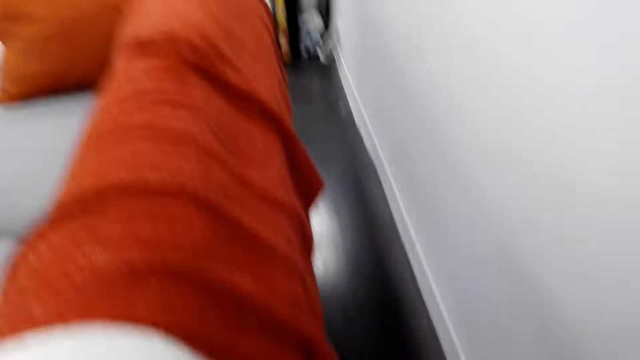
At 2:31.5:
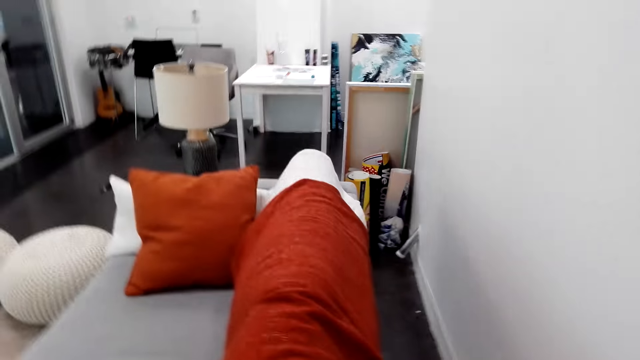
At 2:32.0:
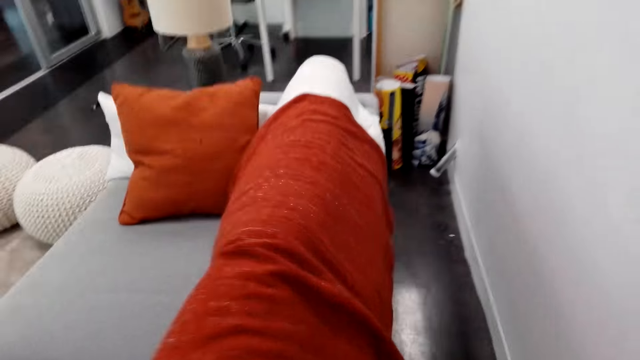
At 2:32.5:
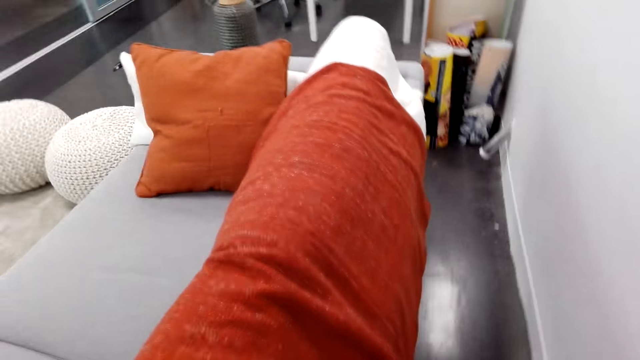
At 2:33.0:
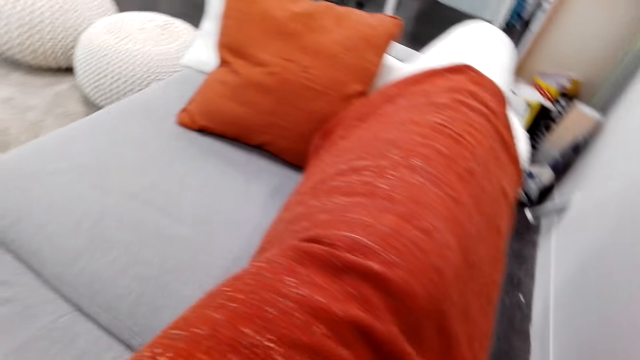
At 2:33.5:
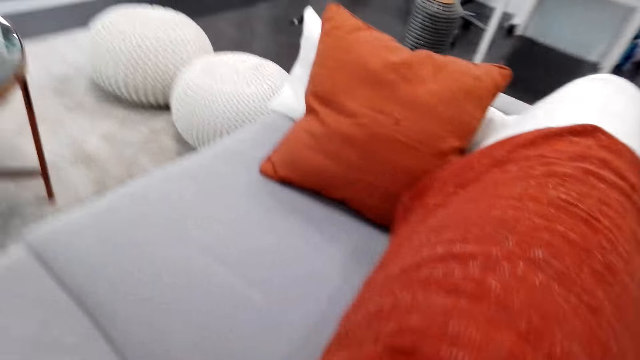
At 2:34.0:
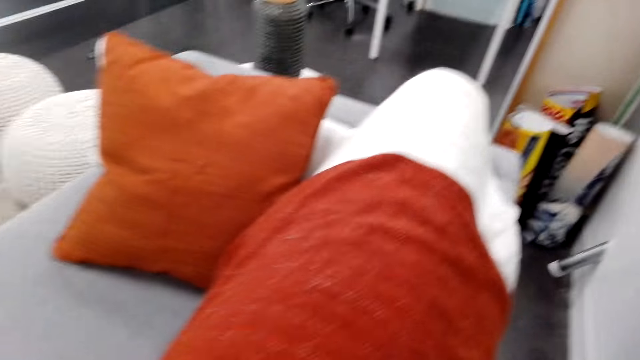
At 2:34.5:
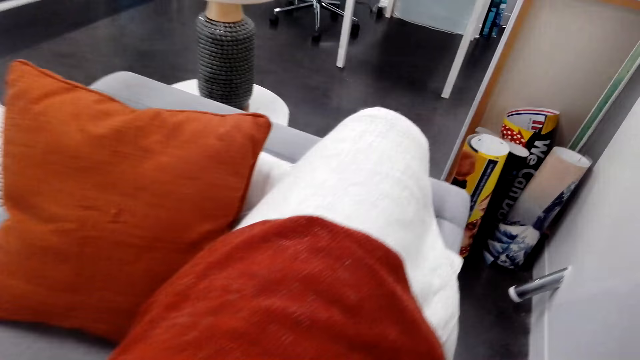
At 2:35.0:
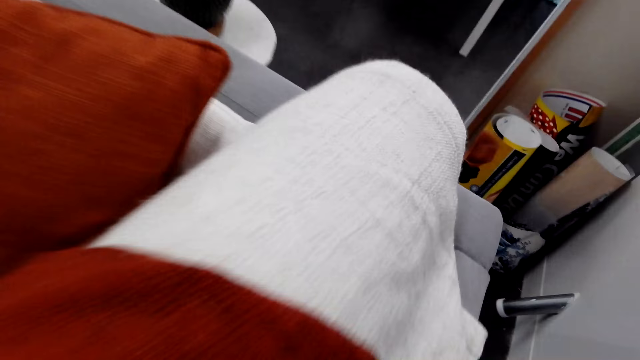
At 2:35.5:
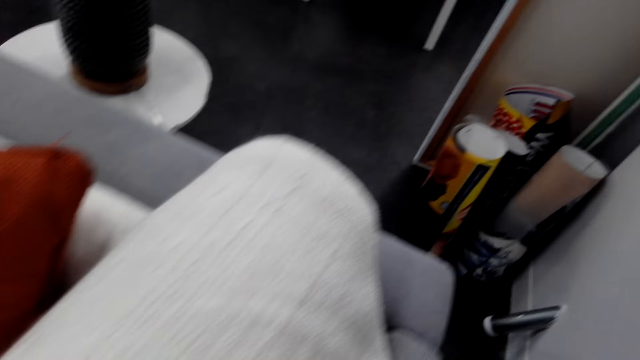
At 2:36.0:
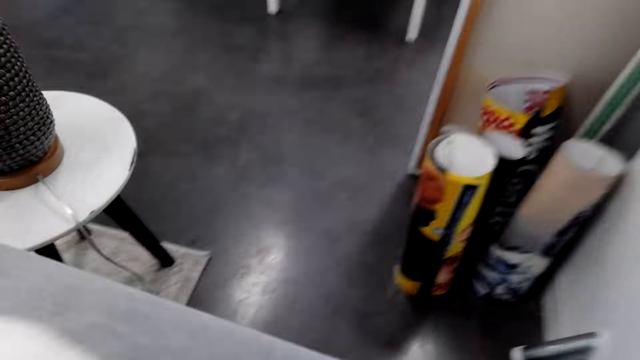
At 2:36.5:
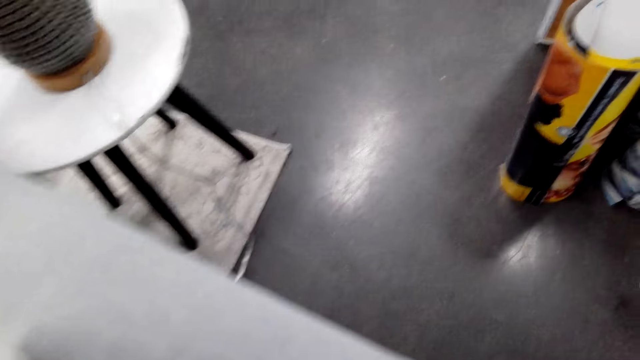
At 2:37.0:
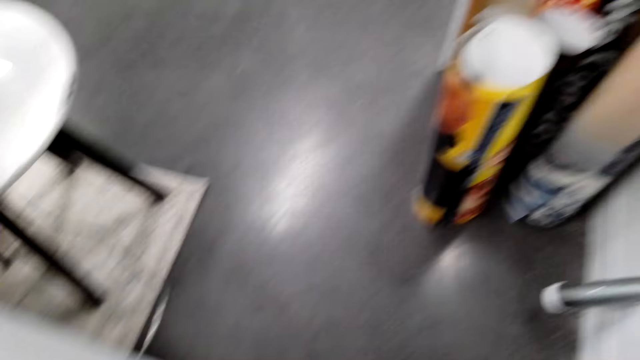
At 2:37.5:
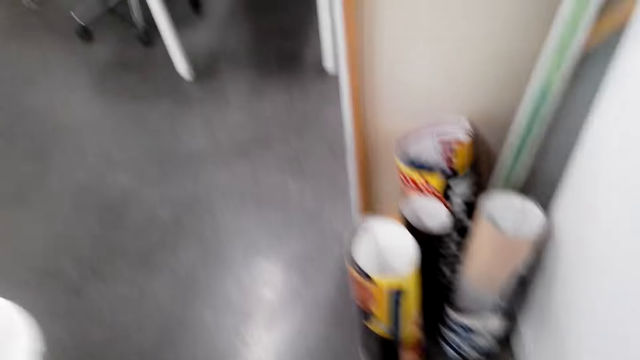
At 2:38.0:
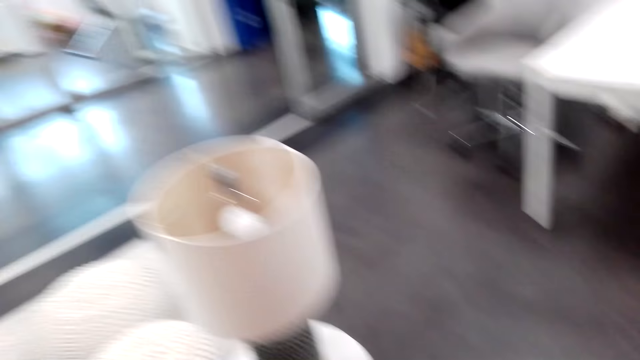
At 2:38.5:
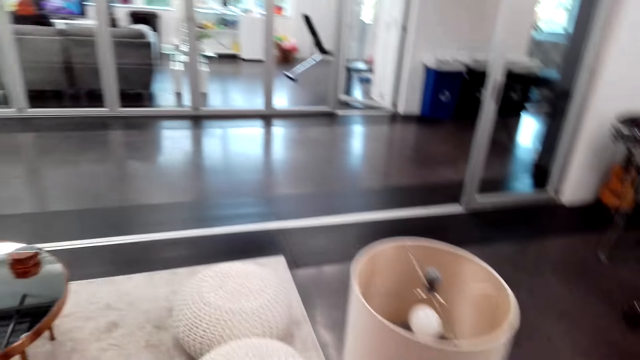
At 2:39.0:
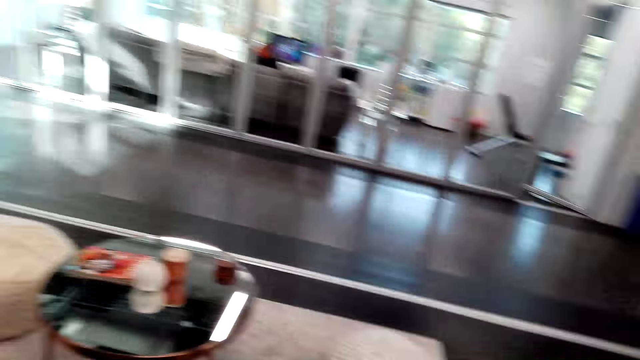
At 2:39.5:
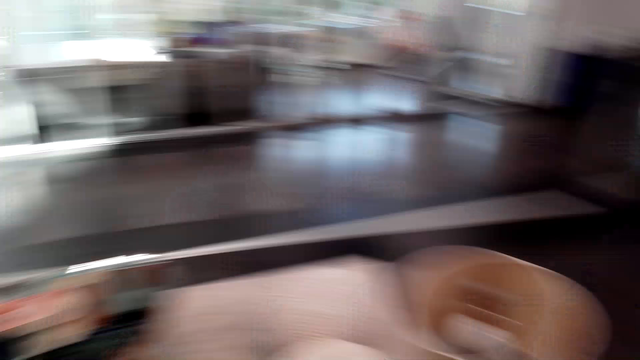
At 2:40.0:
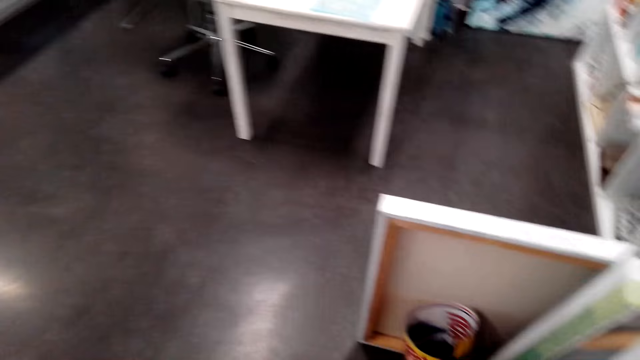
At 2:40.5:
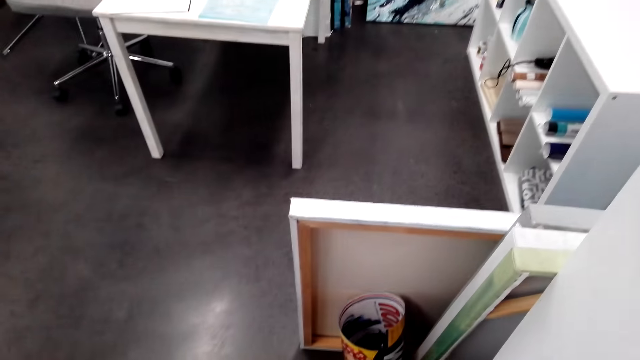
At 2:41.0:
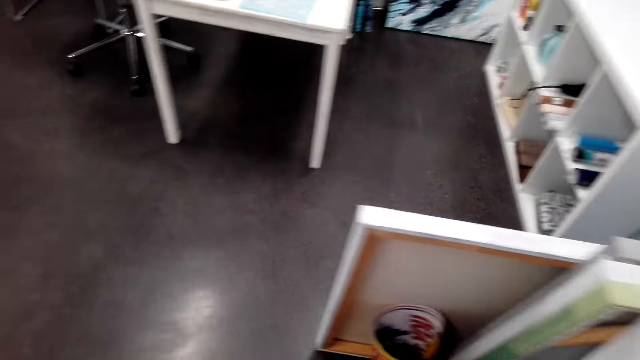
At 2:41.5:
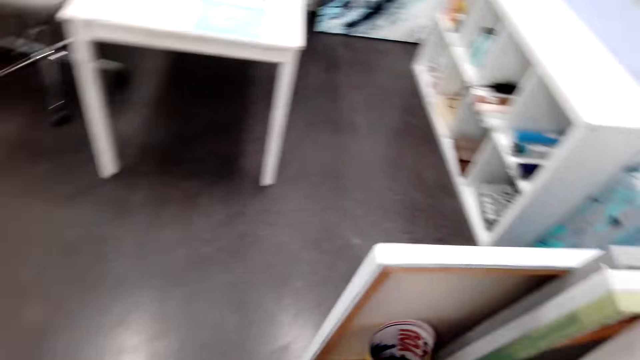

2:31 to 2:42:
The camera wearer looks around the room.

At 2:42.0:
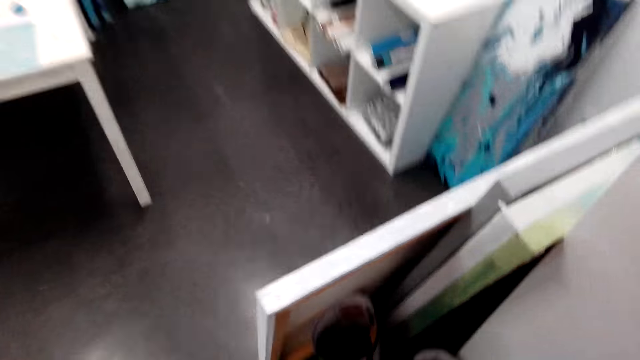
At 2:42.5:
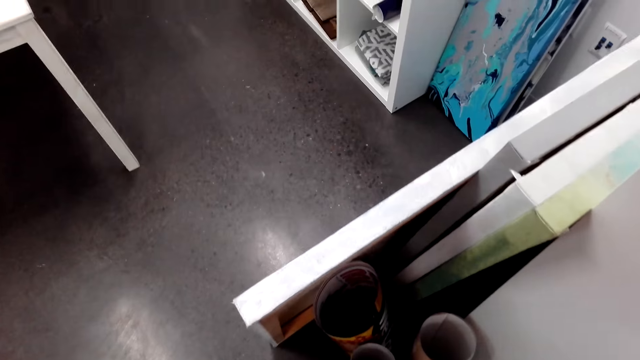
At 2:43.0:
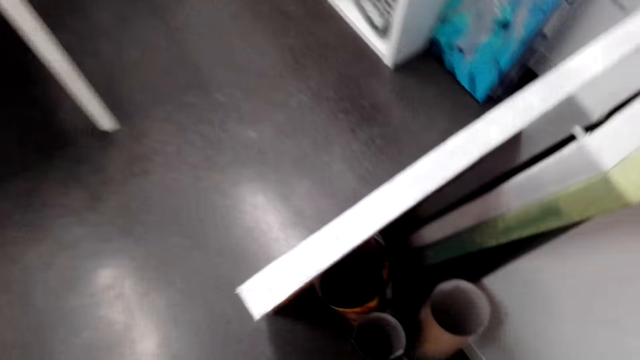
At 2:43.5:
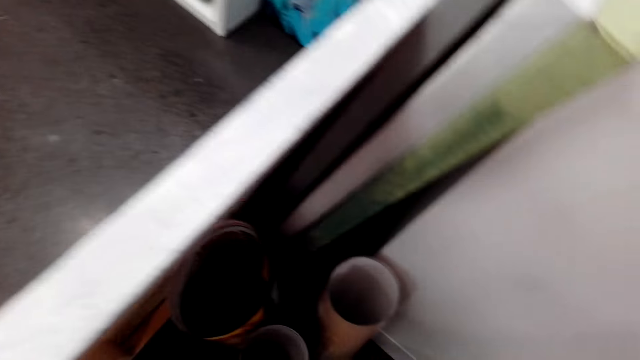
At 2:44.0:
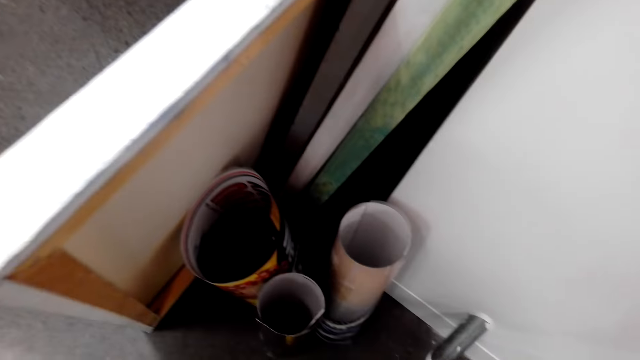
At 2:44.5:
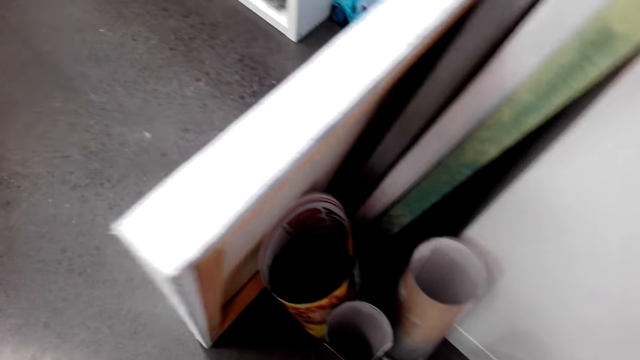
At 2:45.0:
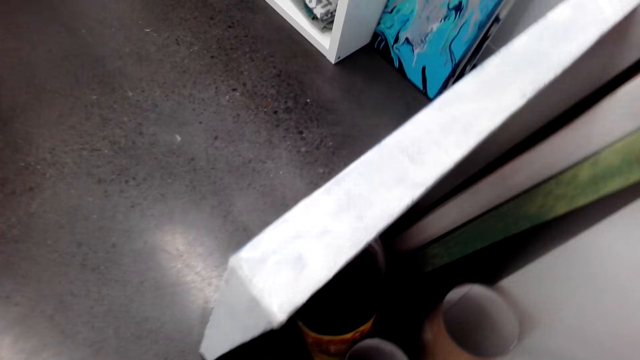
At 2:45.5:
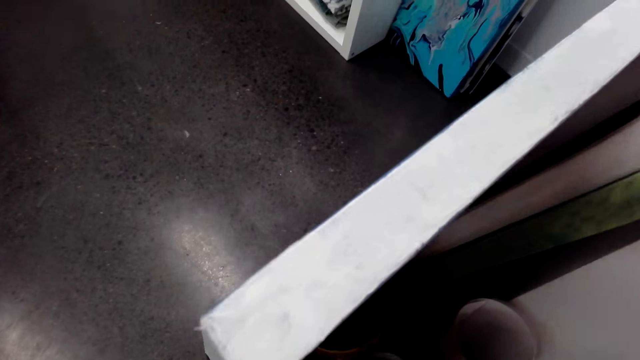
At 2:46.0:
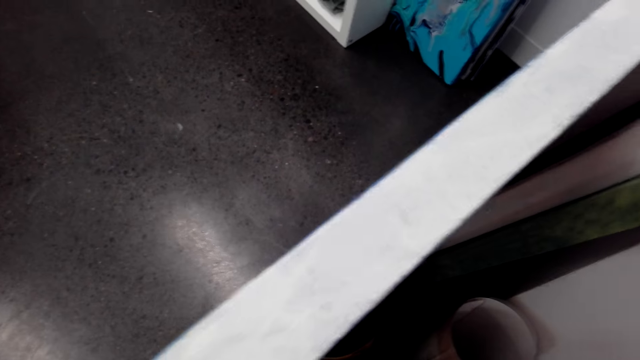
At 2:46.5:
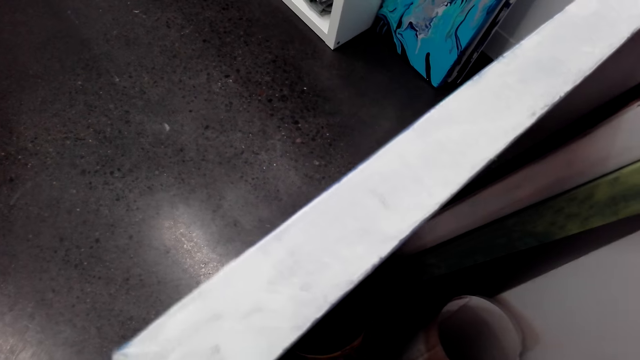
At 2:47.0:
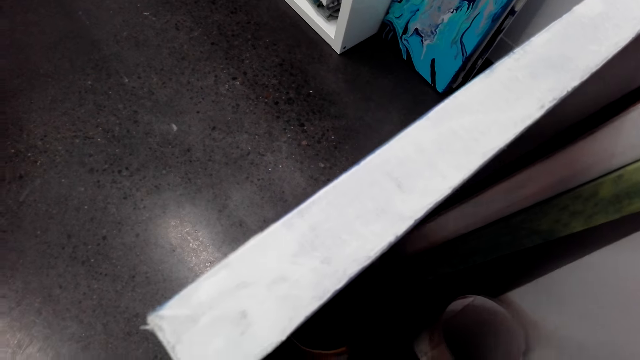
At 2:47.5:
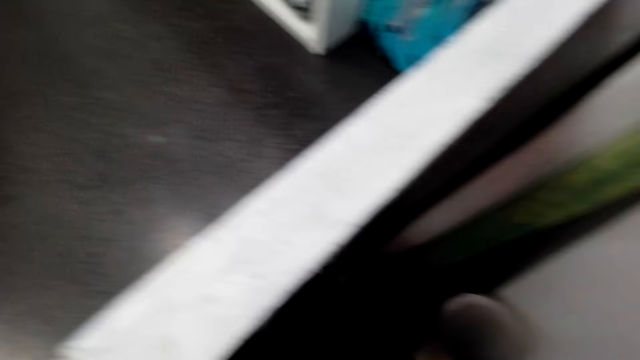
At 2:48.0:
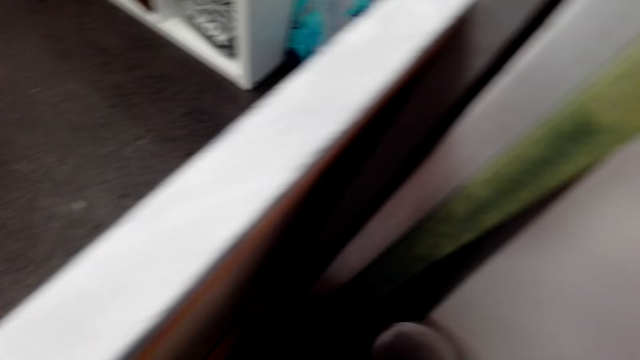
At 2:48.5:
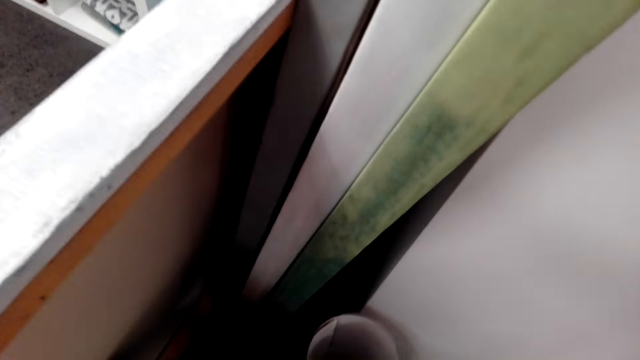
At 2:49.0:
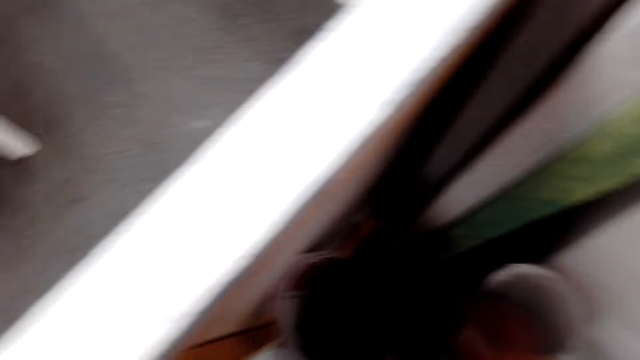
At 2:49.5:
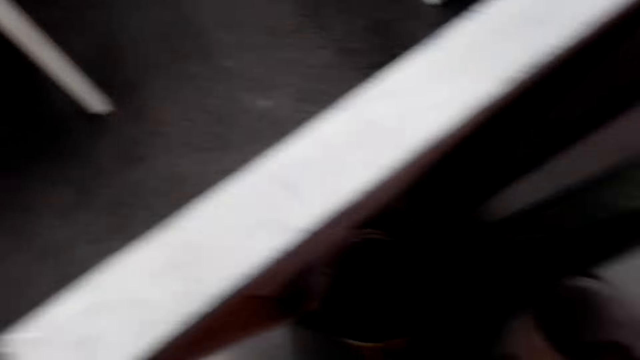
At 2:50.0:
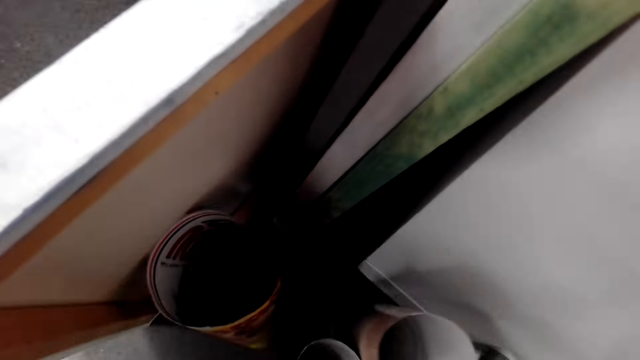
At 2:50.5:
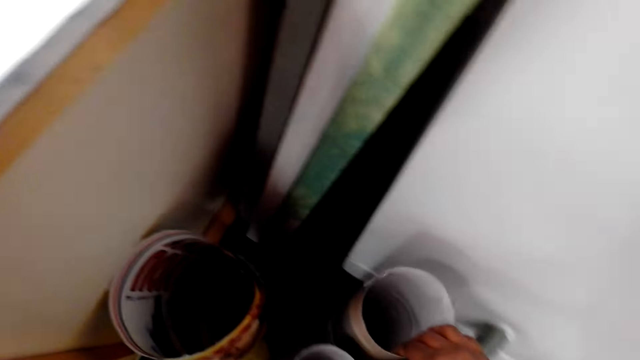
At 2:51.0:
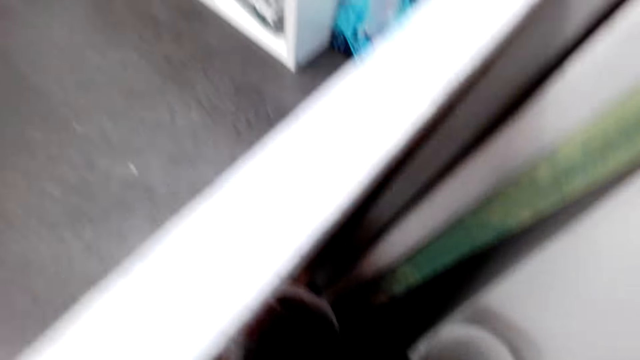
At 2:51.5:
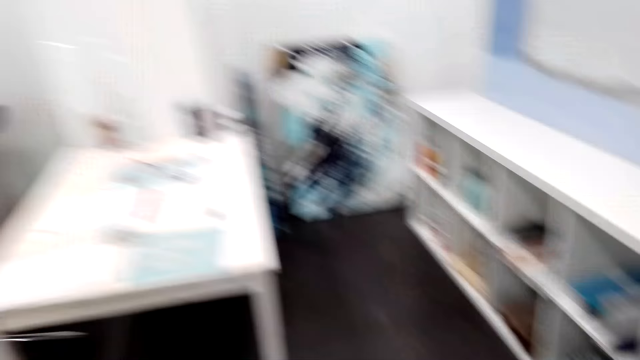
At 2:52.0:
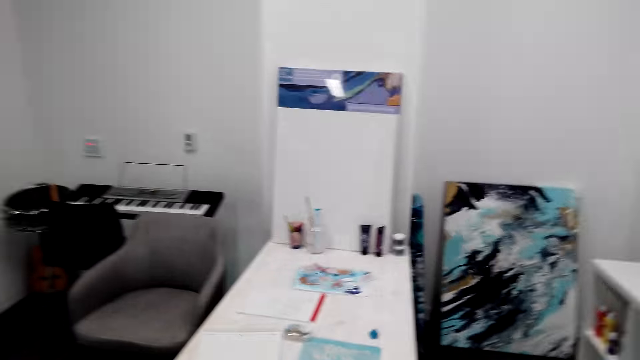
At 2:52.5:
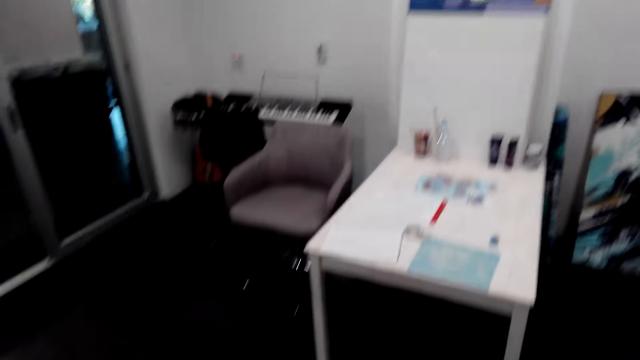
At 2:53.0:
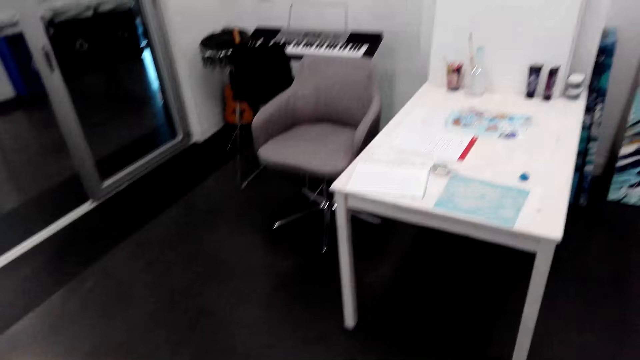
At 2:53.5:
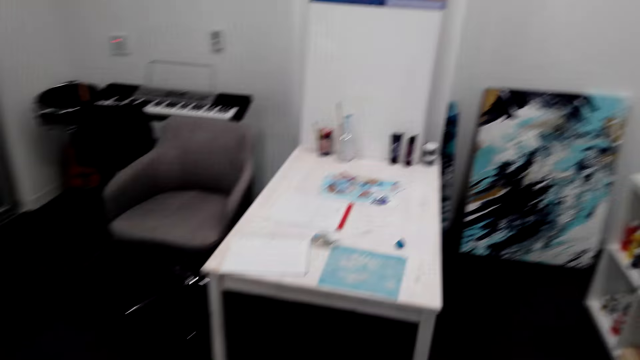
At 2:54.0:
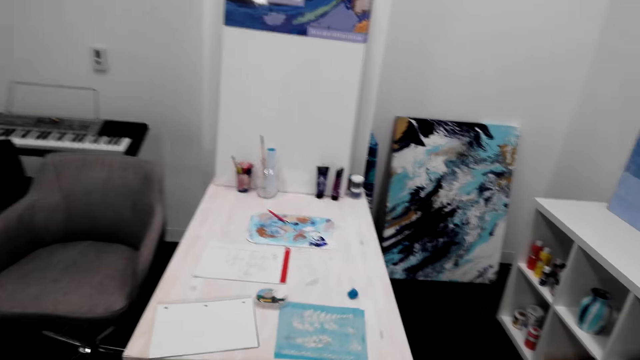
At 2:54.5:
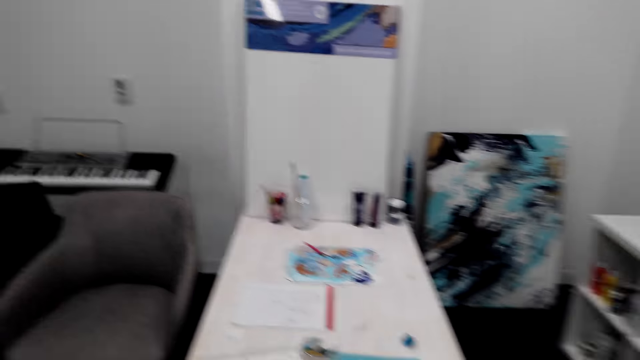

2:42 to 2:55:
The camera wearer bends on the floor. They move the rolled papers on the floor. They move the can. They look around the hotel and walk around the hotel on the floor.
